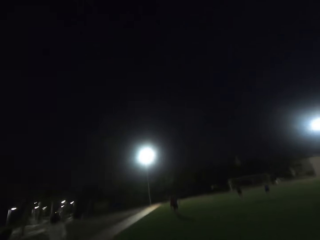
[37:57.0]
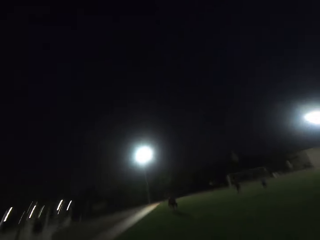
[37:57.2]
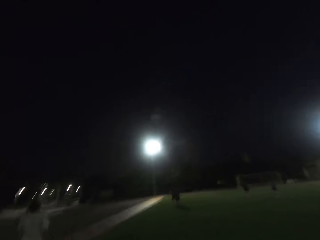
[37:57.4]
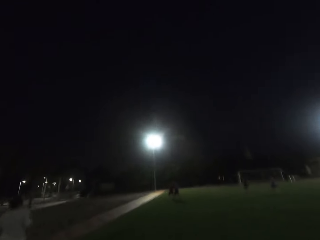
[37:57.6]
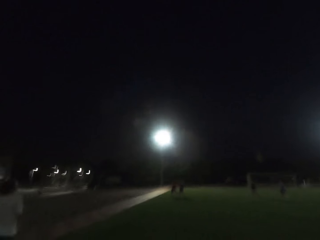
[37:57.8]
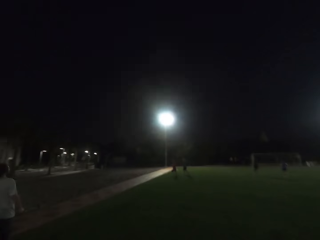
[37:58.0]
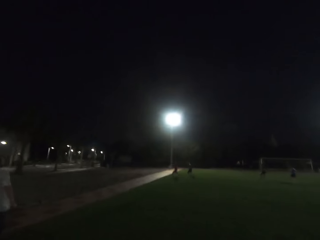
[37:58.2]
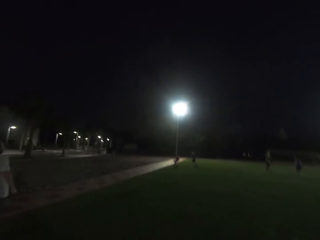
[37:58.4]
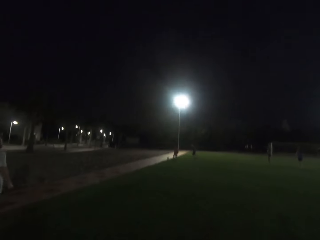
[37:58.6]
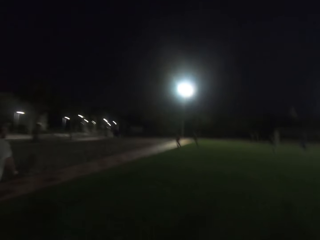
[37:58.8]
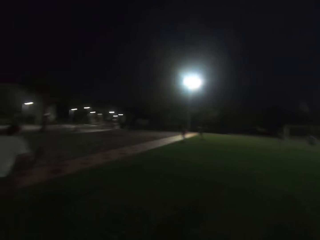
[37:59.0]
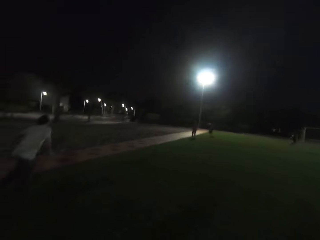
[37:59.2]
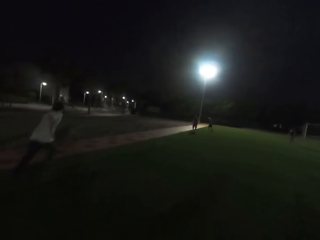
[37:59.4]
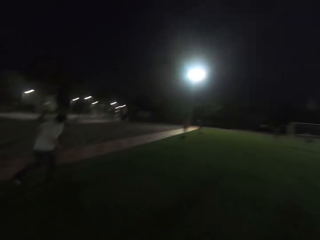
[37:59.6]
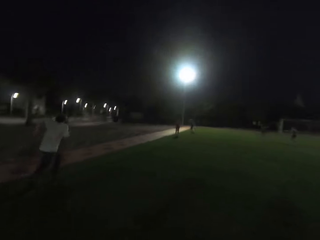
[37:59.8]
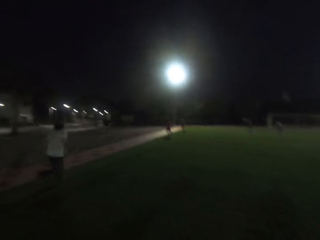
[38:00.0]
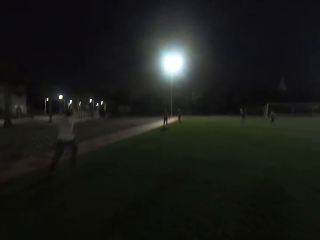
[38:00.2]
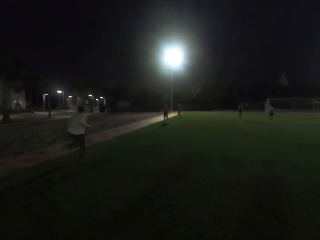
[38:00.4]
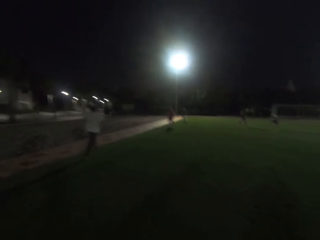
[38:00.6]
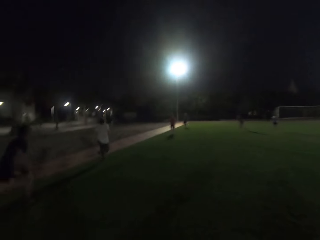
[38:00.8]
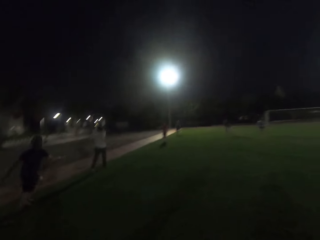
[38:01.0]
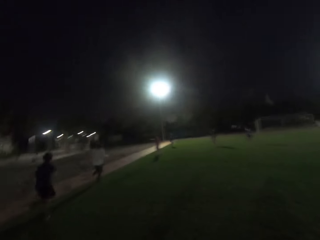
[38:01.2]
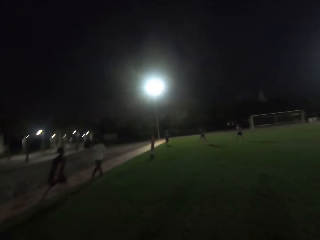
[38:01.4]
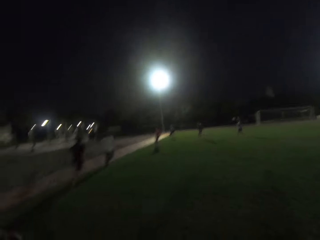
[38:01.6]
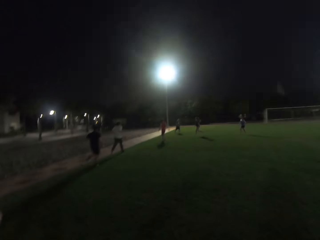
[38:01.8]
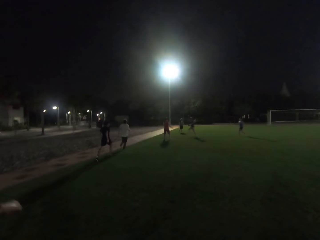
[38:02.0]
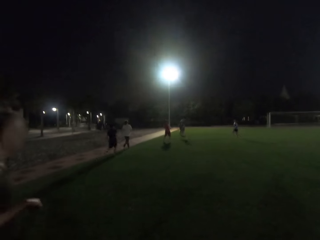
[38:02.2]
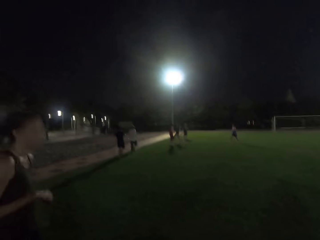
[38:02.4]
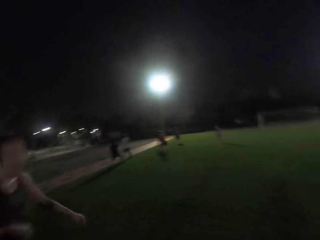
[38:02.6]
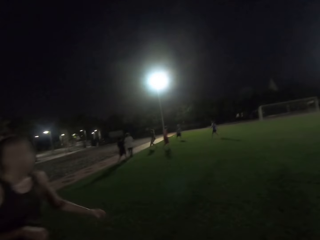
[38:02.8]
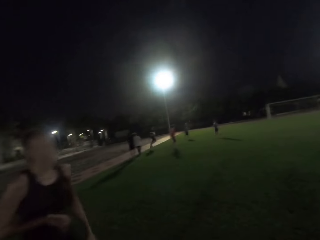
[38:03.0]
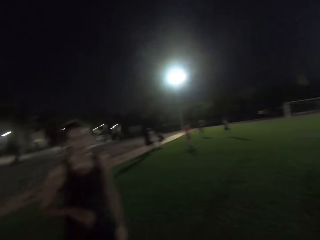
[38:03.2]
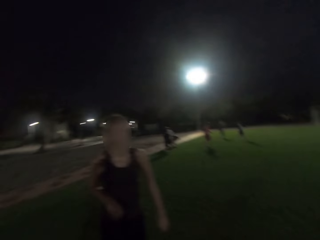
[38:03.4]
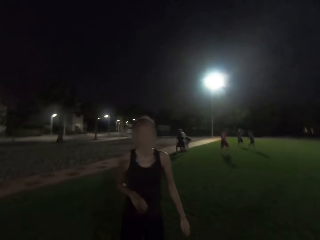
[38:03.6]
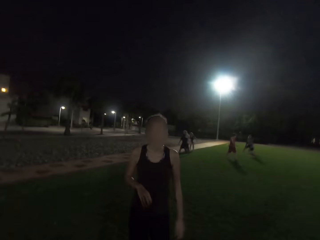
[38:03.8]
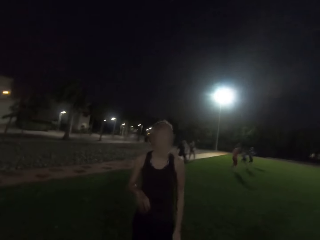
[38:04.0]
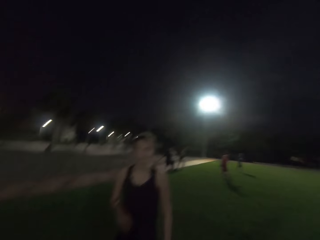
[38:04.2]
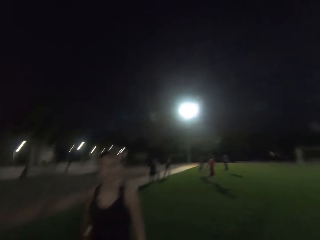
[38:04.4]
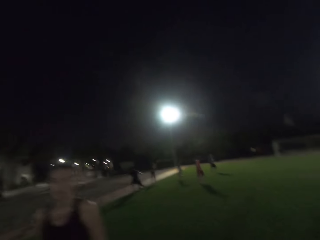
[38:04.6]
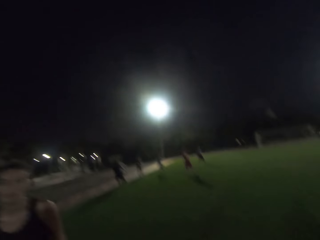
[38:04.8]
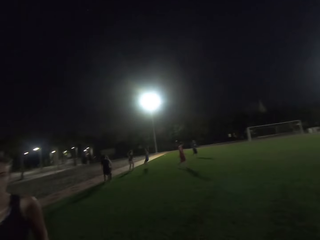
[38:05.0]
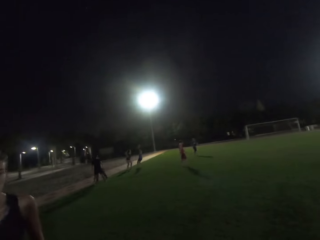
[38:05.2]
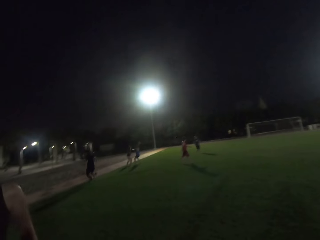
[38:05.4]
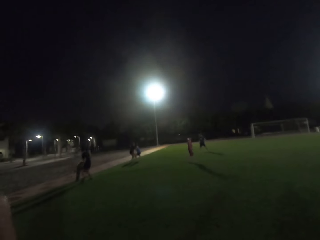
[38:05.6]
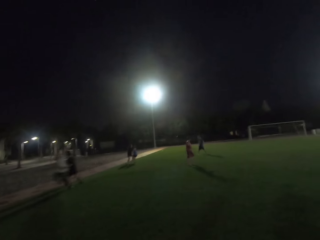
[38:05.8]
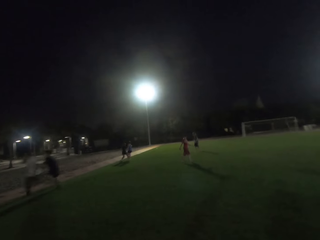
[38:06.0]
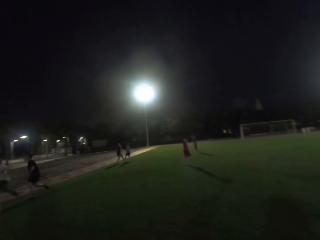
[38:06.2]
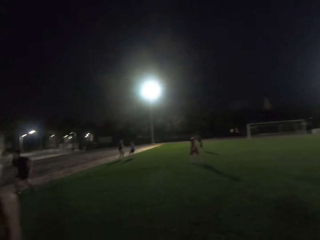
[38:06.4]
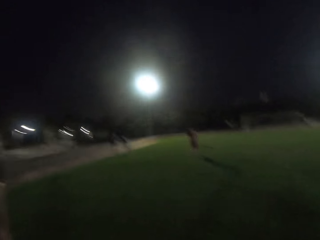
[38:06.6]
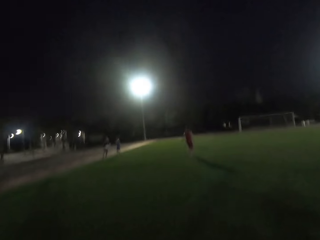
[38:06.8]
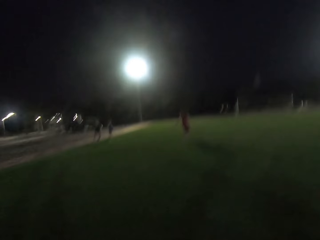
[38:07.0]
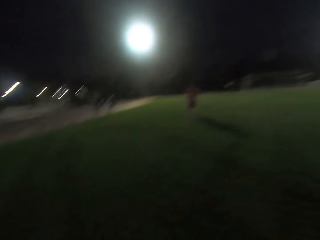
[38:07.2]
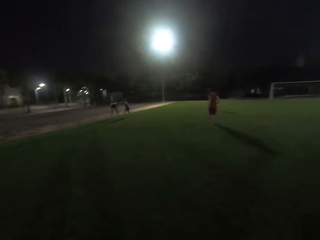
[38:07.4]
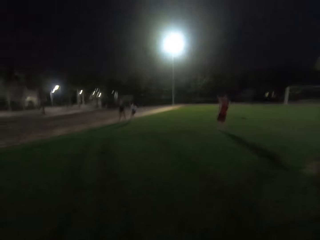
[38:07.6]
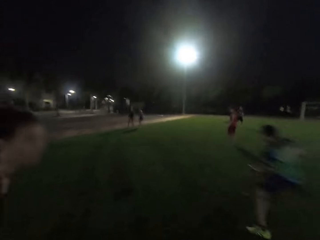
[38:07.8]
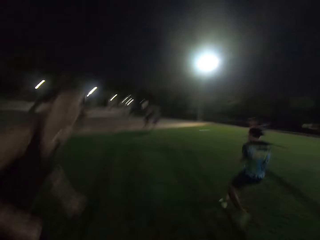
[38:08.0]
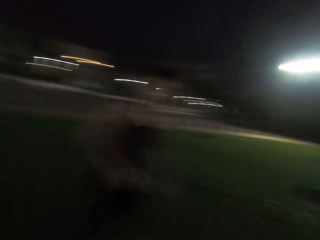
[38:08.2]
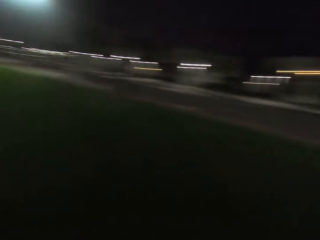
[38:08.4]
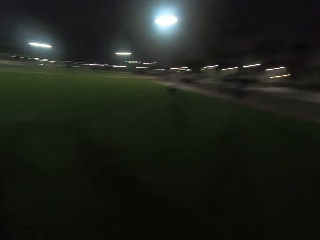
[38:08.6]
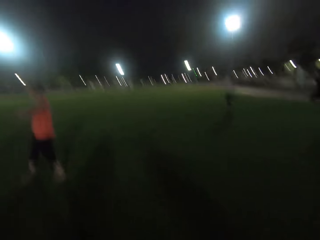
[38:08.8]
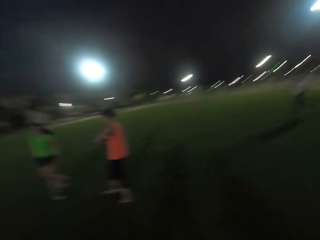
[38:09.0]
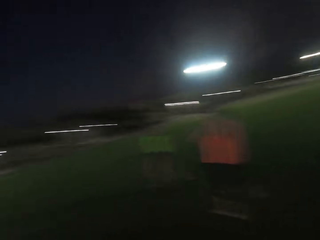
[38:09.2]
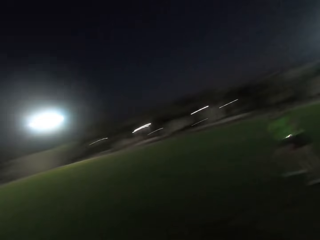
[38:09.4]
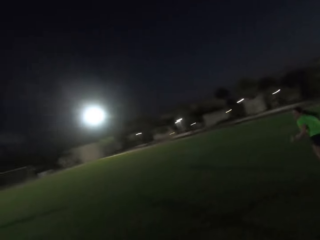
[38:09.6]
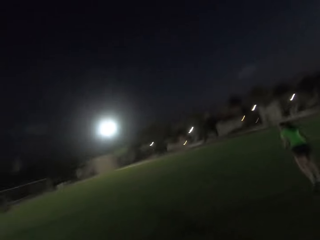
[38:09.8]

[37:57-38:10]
A man catches a frisbee. Another man runs. Another man runs. A woman walks. The camera wearer converses with another woman. Another man walks. The first man walks. The camera wearer runs forward. Another woman throws the frisbee. Another man catches the frisbee. The camera wearer turns back.

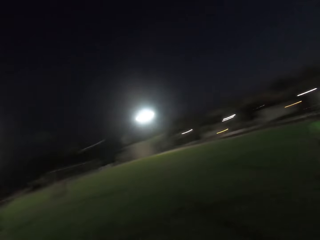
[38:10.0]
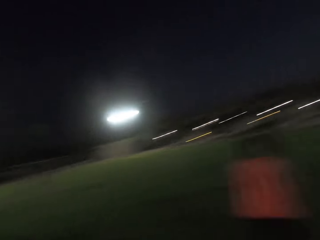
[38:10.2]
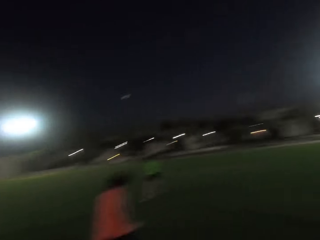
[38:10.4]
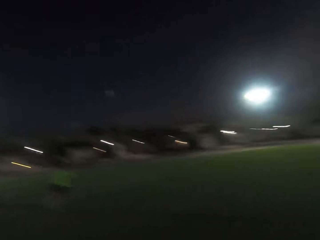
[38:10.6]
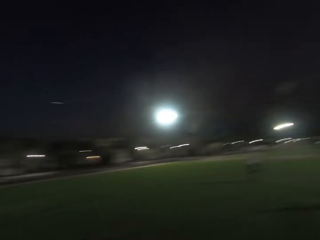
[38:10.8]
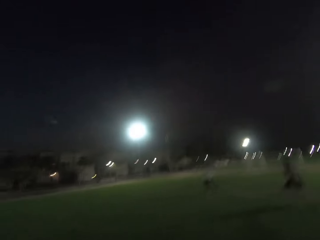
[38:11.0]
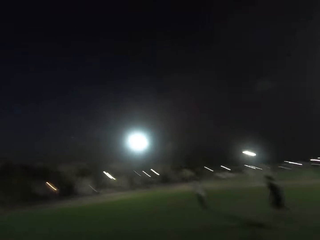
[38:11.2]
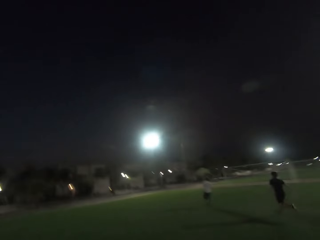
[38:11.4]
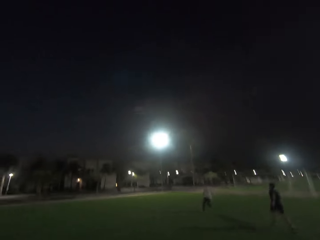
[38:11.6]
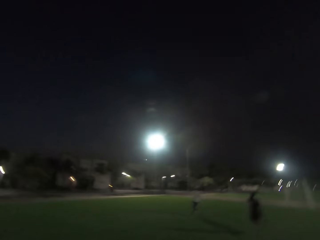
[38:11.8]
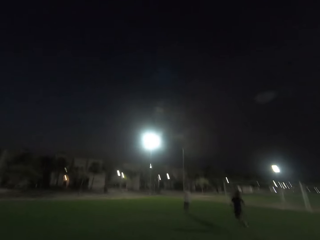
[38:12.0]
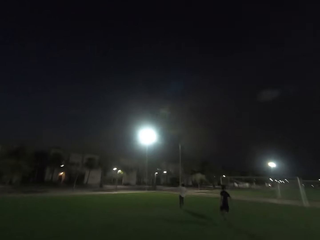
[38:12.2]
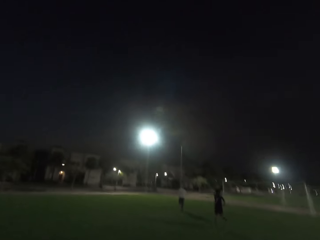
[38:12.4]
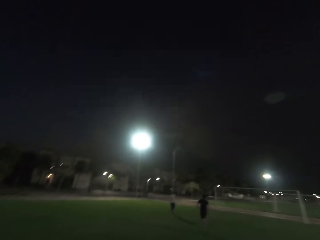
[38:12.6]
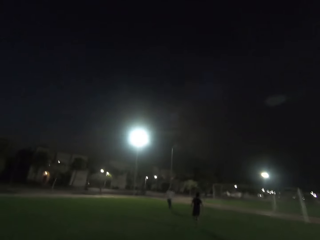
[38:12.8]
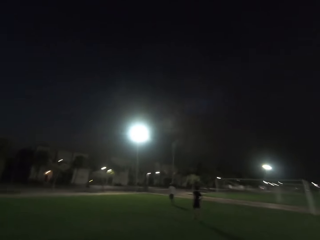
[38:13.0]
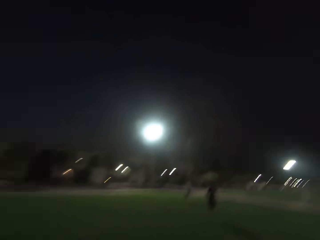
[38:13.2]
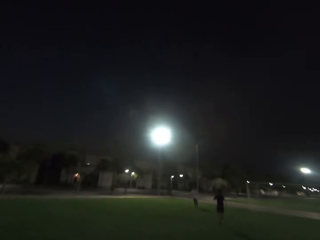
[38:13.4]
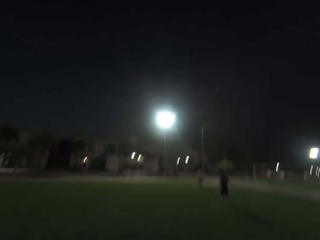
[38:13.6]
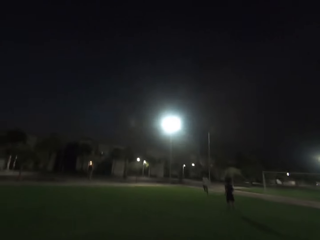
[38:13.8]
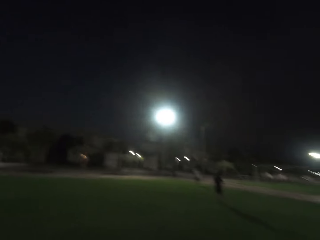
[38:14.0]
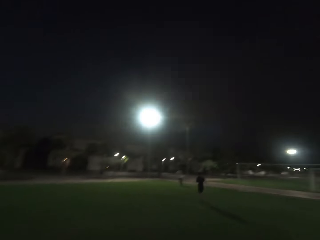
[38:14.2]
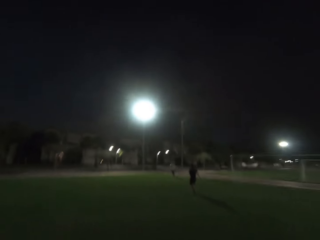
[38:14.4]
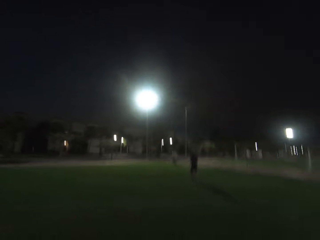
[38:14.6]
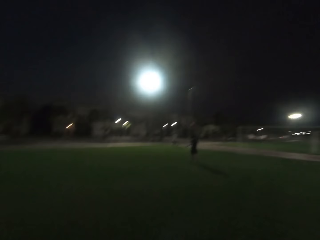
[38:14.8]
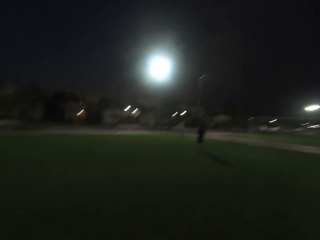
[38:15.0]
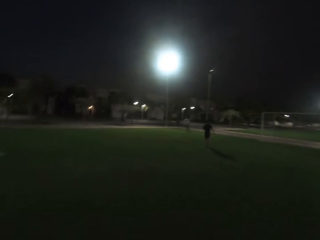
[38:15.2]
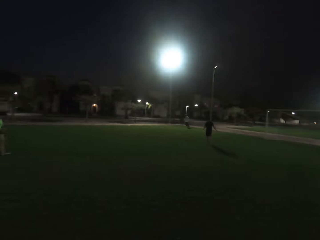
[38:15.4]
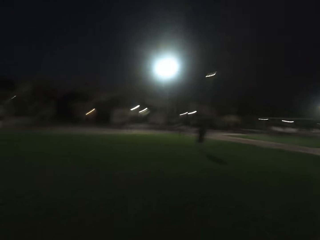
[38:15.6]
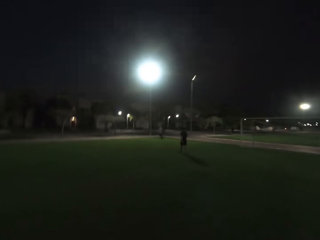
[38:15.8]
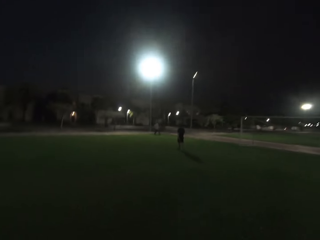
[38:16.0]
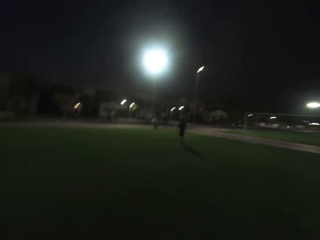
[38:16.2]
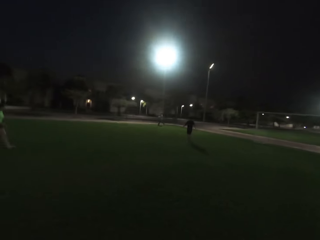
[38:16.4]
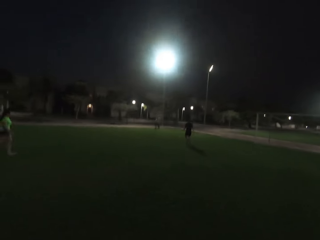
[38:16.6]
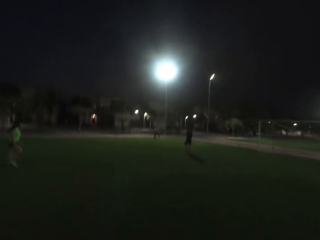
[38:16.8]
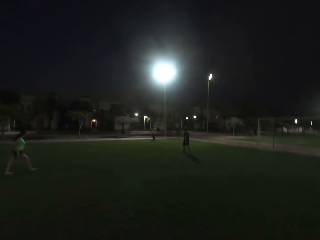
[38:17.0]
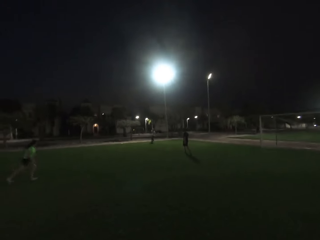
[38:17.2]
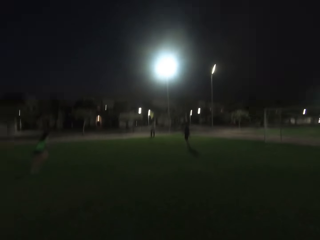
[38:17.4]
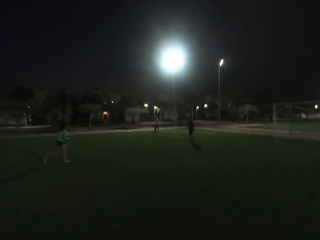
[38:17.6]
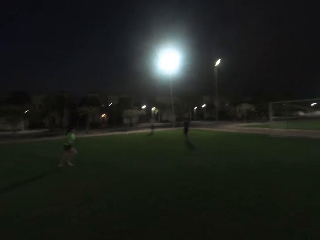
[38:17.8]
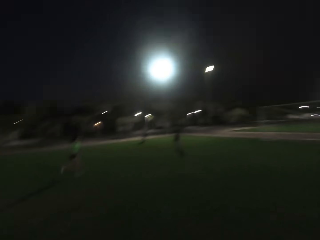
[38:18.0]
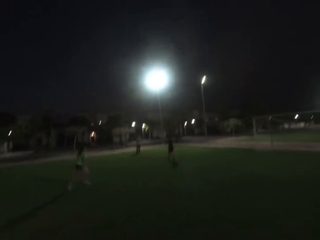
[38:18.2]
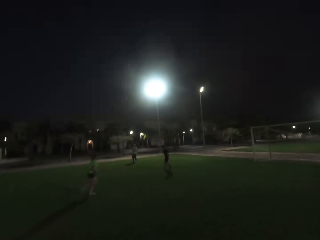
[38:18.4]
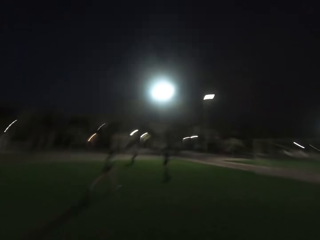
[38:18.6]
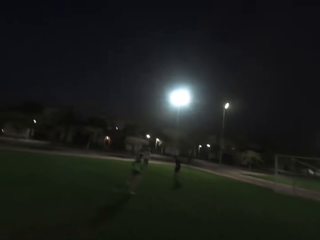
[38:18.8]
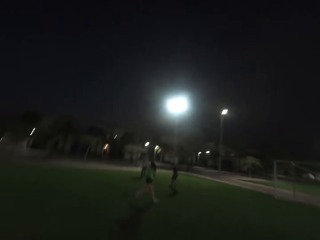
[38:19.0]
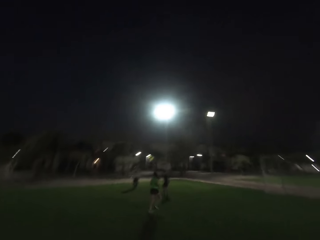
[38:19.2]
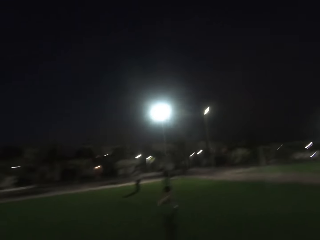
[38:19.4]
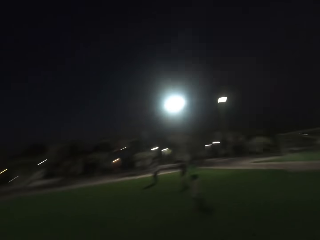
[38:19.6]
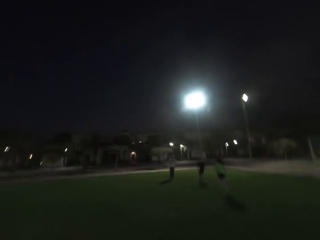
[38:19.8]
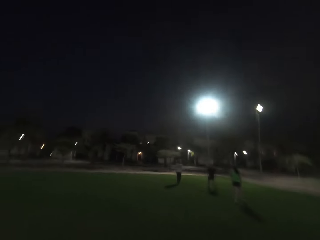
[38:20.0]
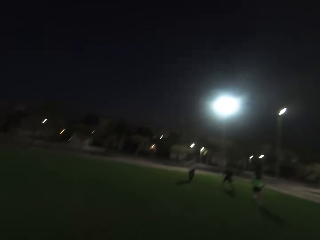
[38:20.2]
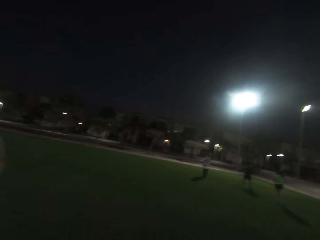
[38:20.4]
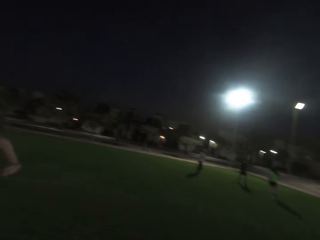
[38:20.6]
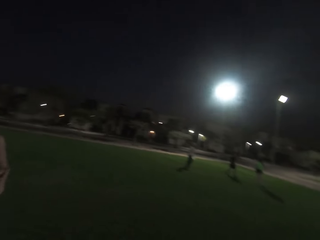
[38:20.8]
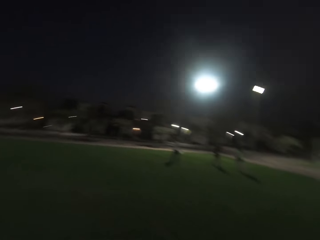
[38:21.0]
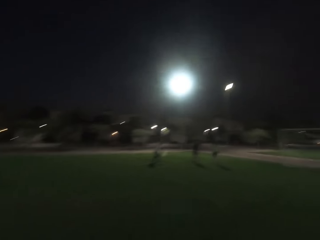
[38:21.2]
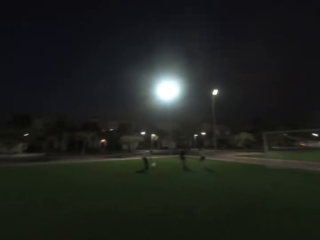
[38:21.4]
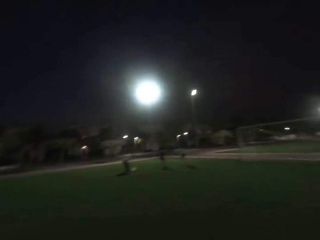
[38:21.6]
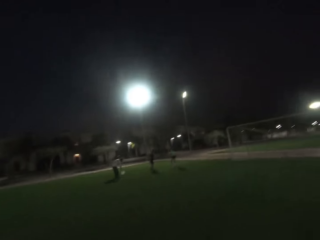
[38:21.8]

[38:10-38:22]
A woman runs. The camera wearer runs forward. A man catches a frisbee. The camera wearer walks forward. They run forward.
